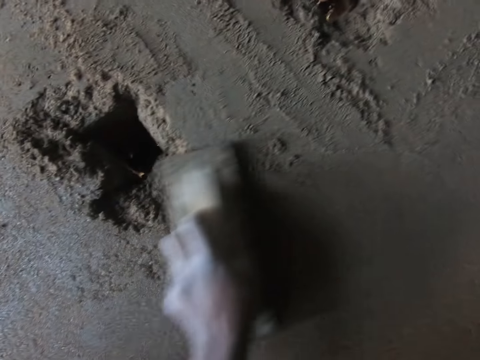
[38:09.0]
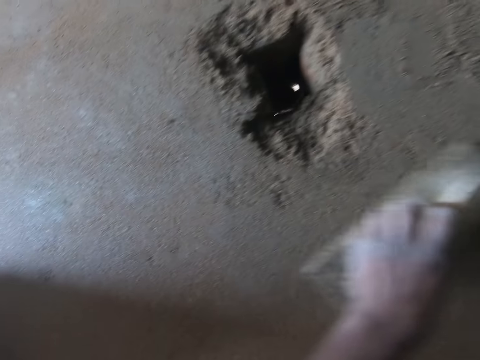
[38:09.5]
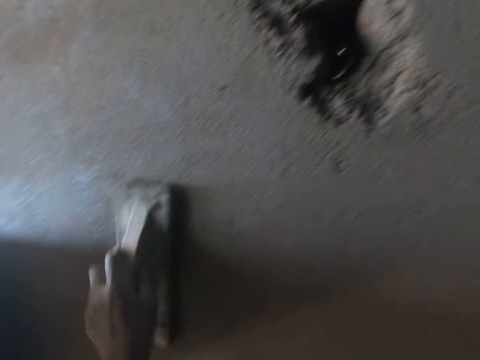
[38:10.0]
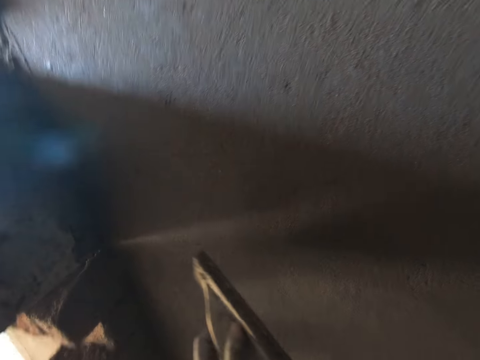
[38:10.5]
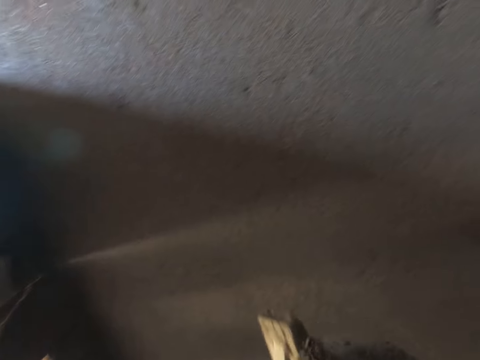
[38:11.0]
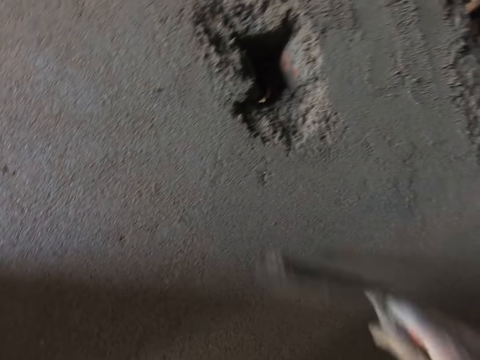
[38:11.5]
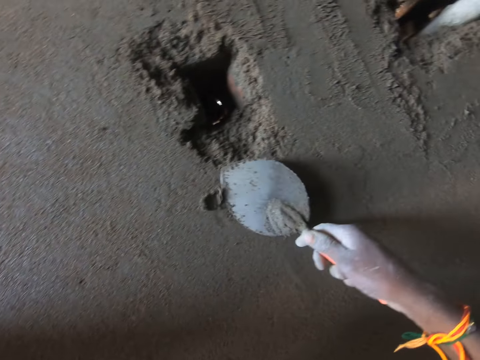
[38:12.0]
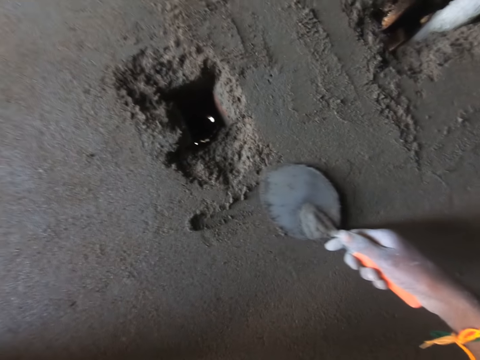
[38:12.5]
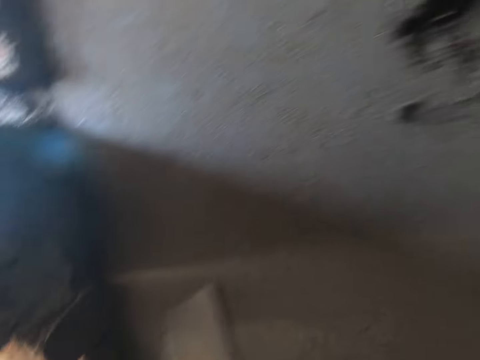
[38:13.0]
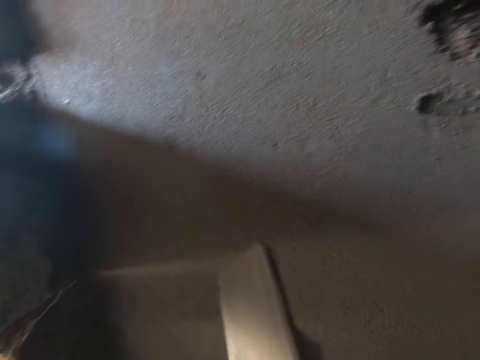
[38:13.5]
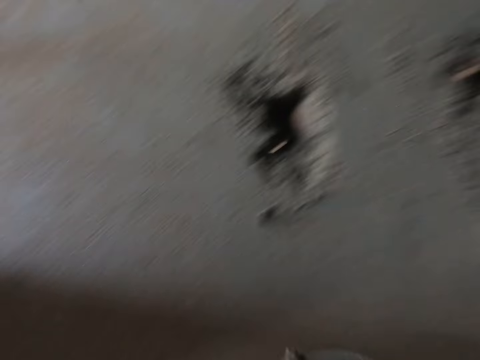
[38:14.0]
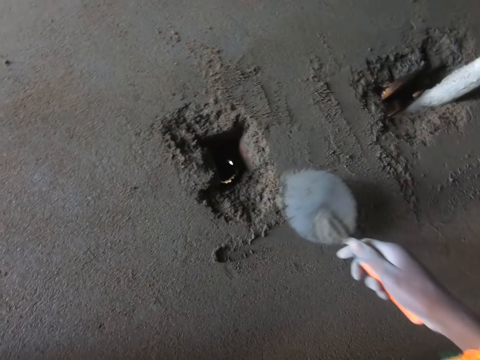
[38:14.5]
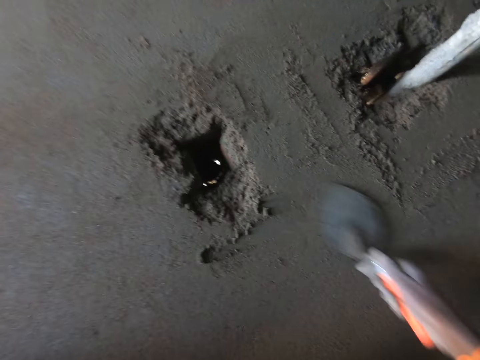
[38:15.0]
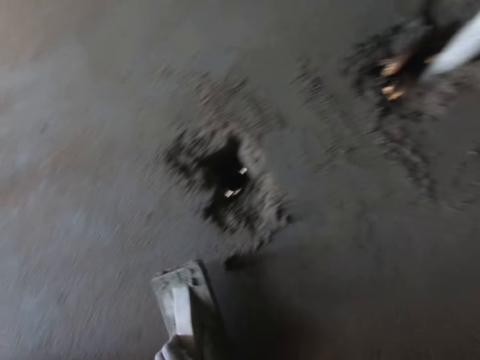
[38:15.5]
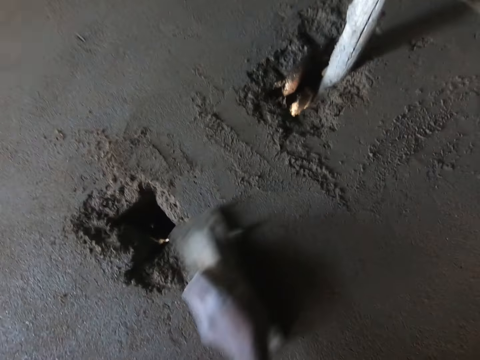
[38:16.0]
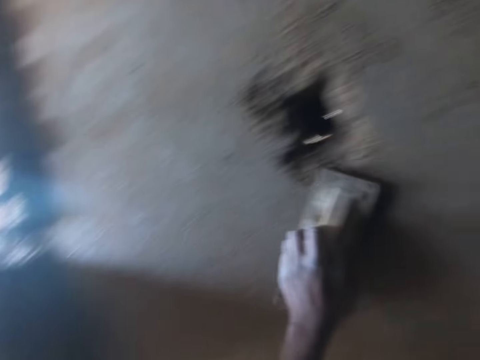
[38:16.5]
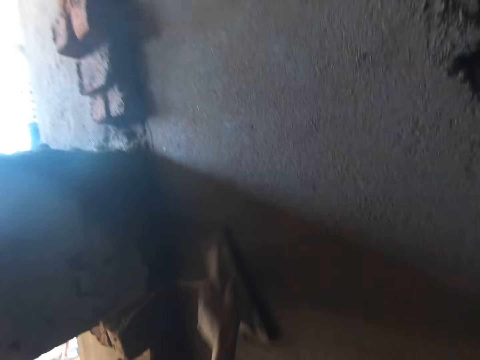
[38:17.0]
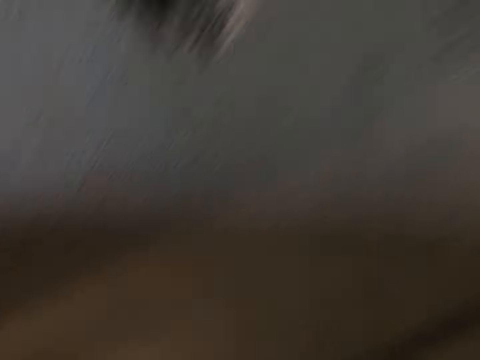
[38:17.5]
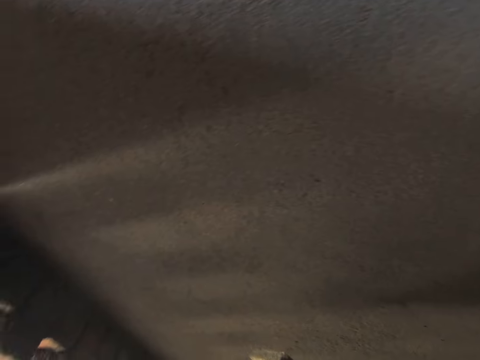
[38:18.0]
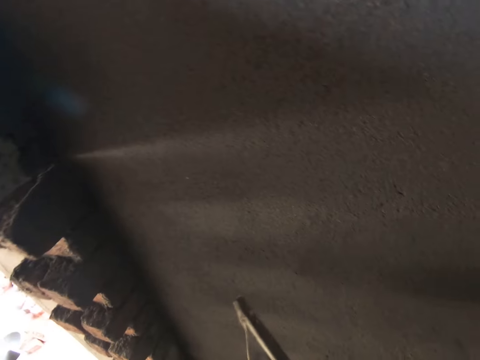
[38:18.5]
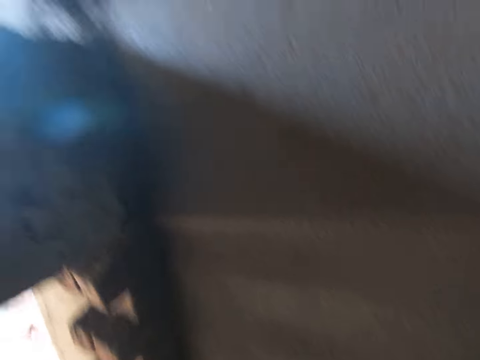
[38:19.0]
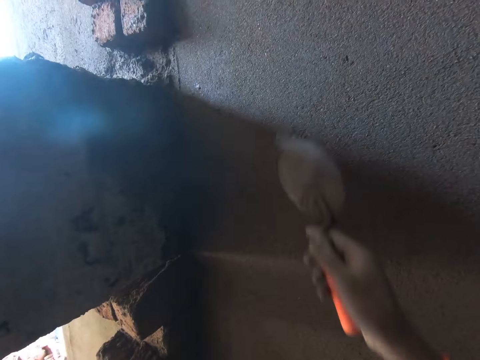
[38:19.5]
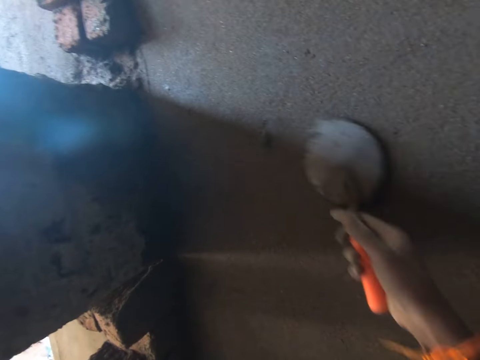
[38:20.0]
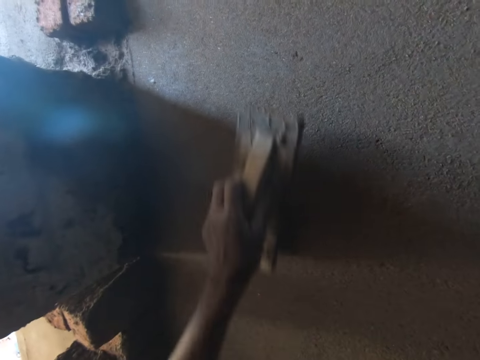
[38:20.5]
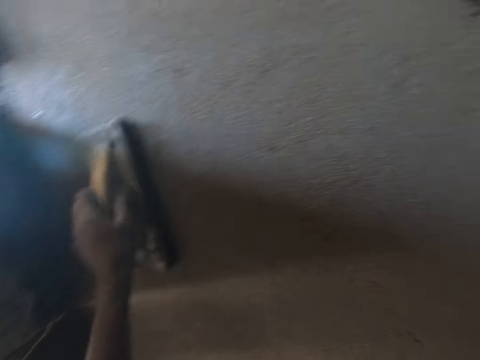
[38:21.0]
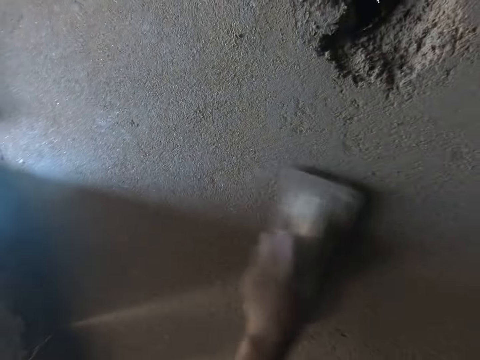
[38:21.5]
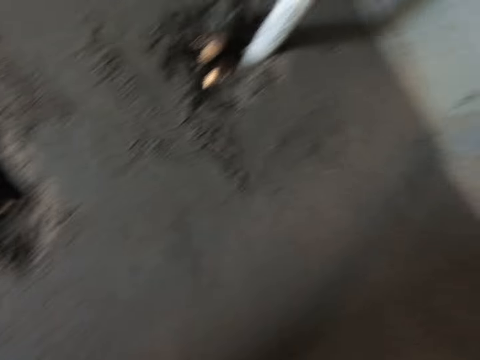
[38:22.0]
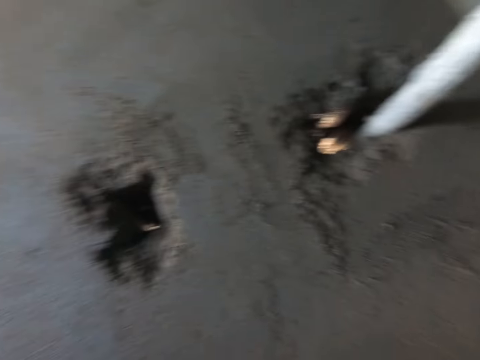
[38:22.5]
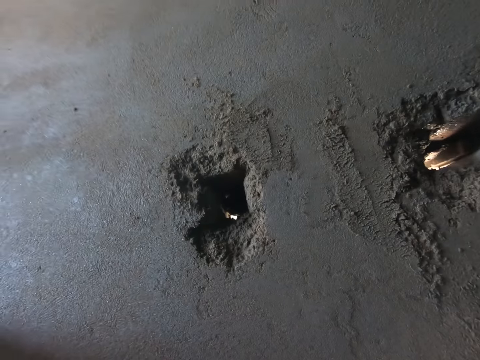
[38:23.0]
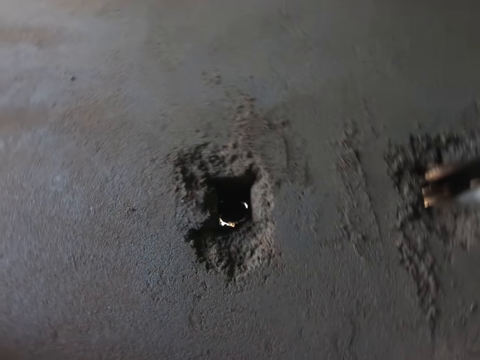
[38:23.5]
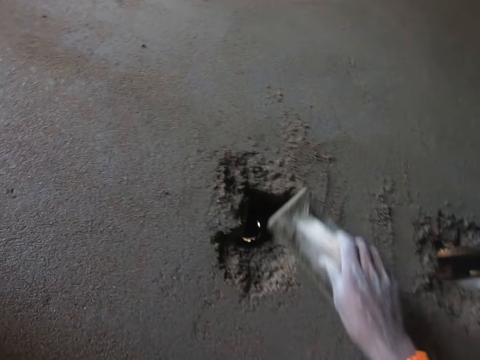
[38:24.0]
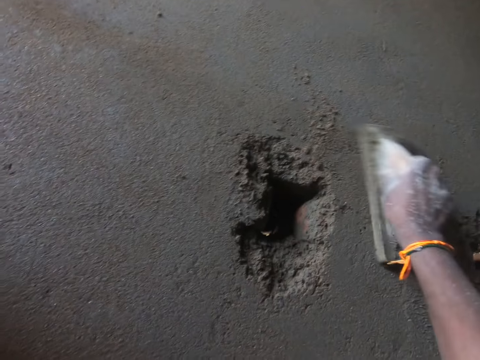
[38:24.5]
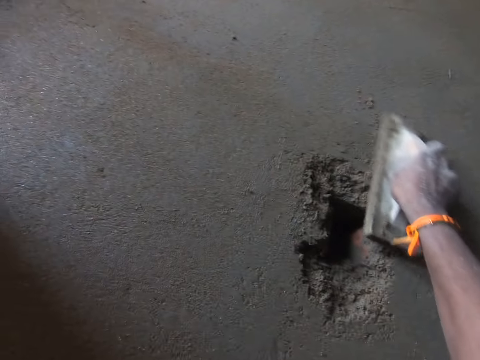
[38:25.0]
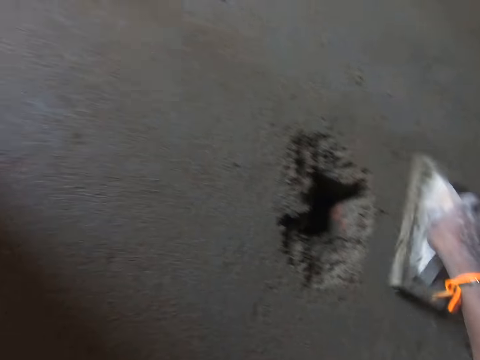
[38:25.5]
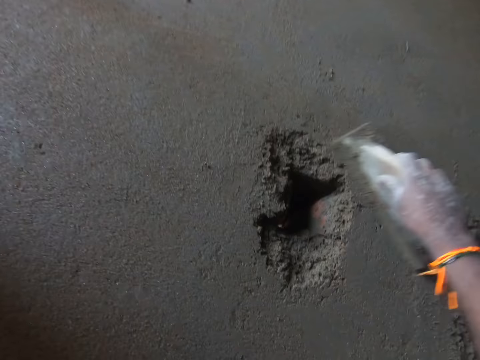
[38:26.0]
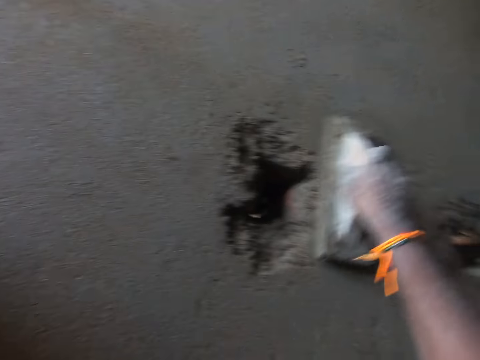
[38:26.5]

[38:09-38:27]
The camera wearer scoops mortar off the plastering trowel in his left hand with the brick trowel in his right hand. He rubs the mortar onto the wall with the brick trowel in his right hand. He scoops the mortar off the plastering trowel in his left hand with the brick trowel in his right hand. He rubs the mortar onto the wall with the brick trowel in his right hand. He smoothens the mortar onto the wall with the plastering trowel in his left hand. He scoops the mortar off the plastering trowel in his left hand with the brick trowel in his right hand. He rubs the mortar onto the wall with the brick trowel in his right hand. He smoothens the mortar onto the wall with the plastering trowel in his left hand. He smoothens the mortar onto the wall with the plastering trowel in his right hand.

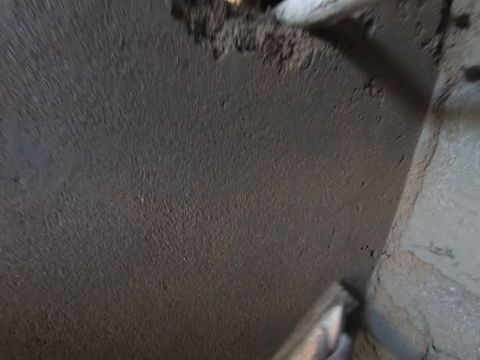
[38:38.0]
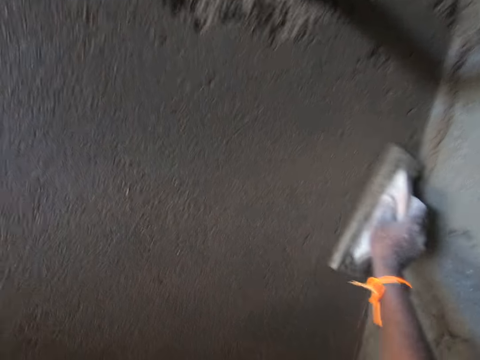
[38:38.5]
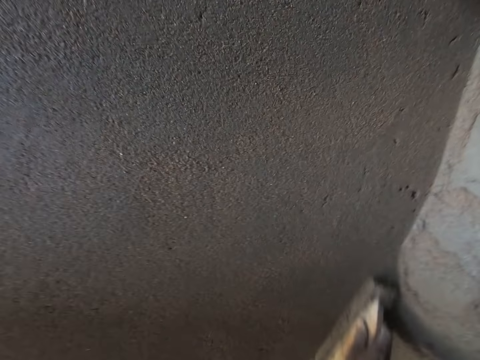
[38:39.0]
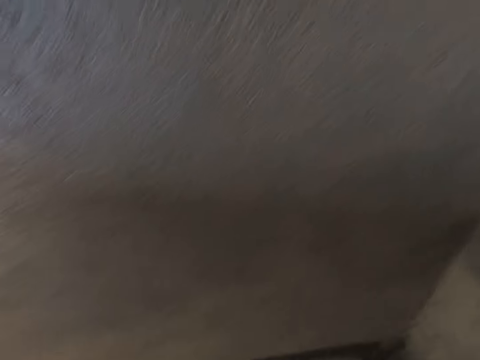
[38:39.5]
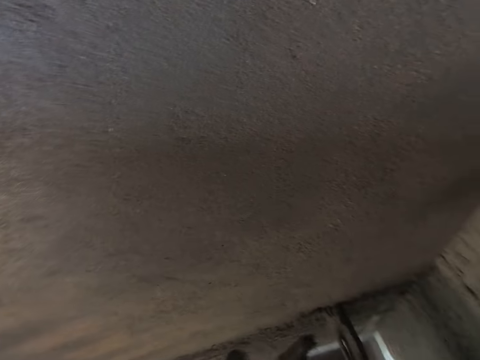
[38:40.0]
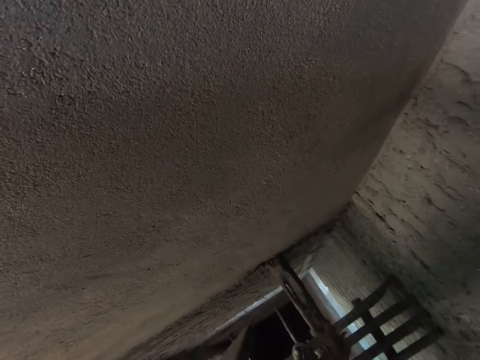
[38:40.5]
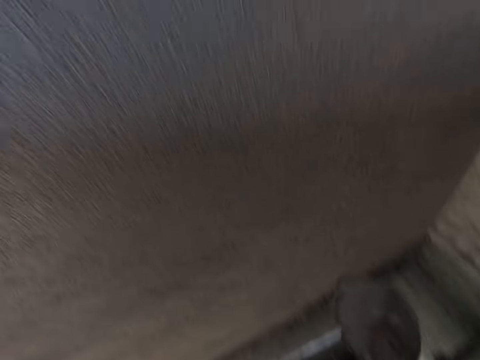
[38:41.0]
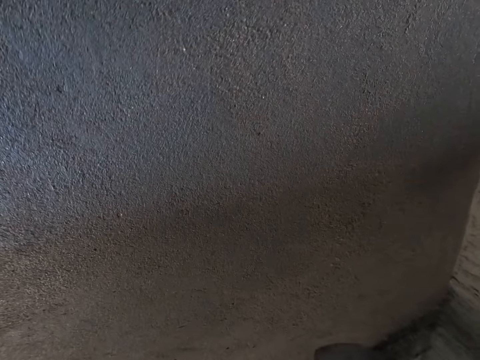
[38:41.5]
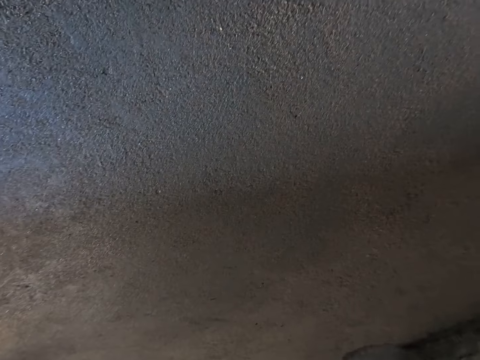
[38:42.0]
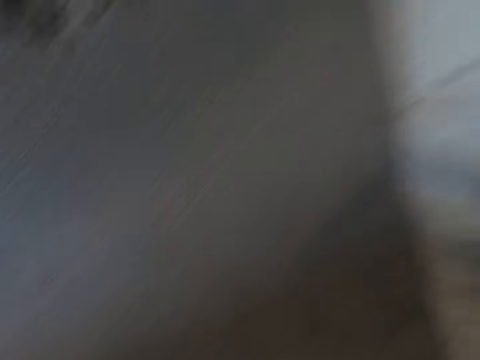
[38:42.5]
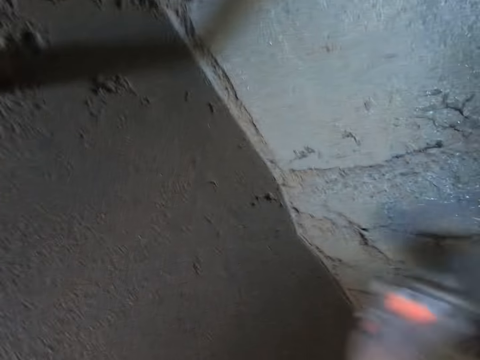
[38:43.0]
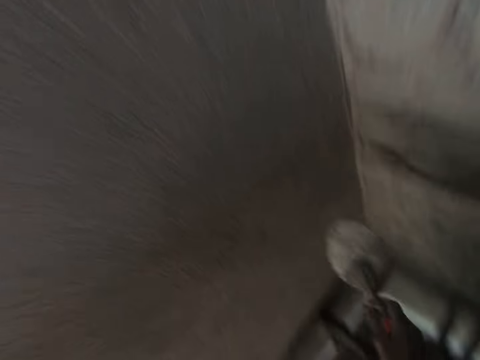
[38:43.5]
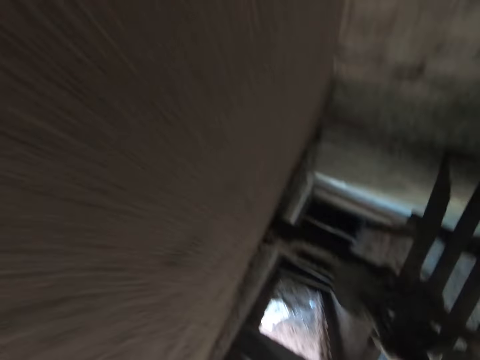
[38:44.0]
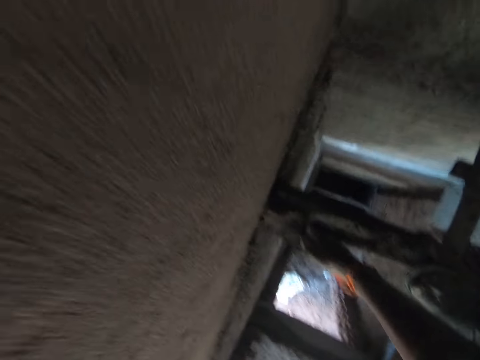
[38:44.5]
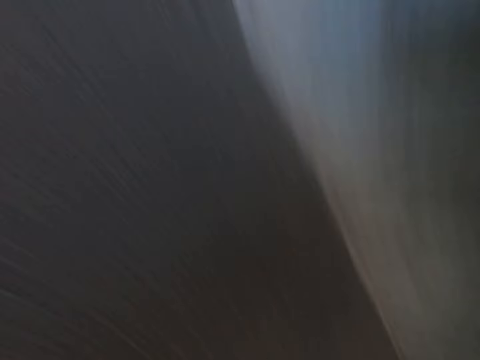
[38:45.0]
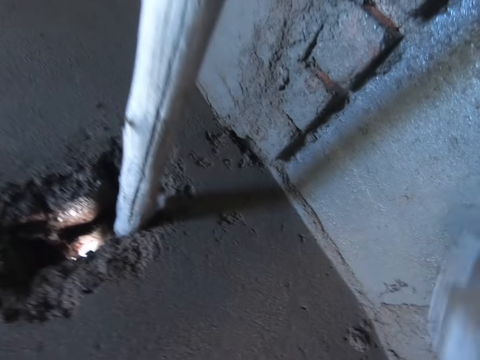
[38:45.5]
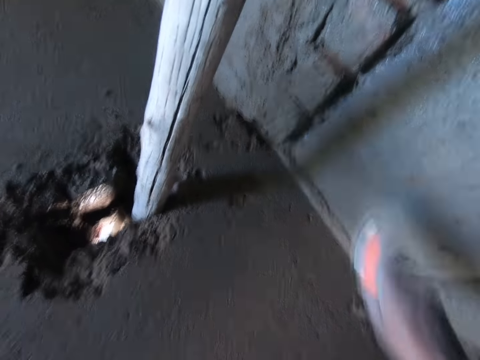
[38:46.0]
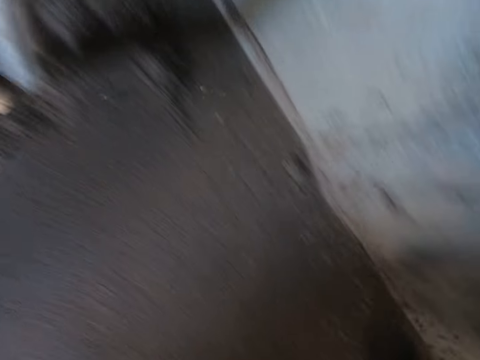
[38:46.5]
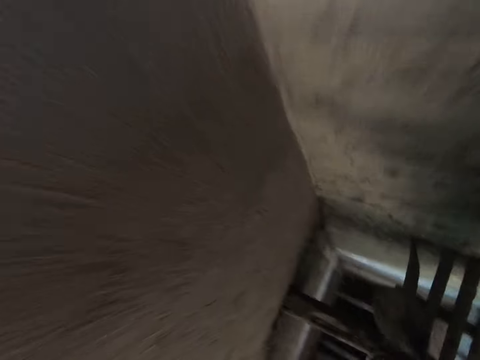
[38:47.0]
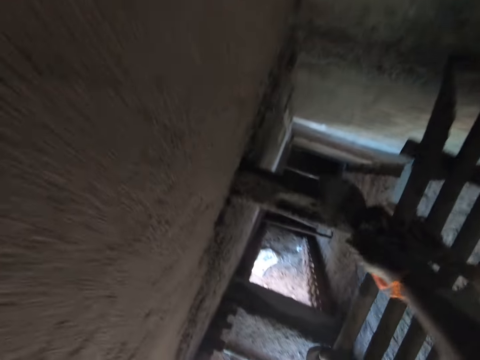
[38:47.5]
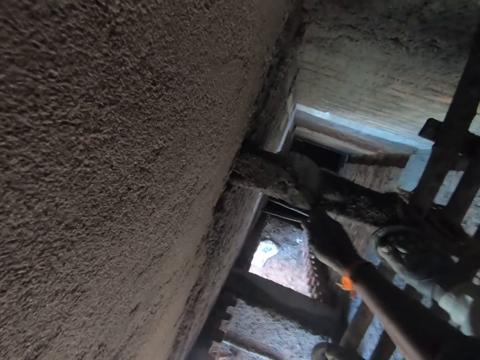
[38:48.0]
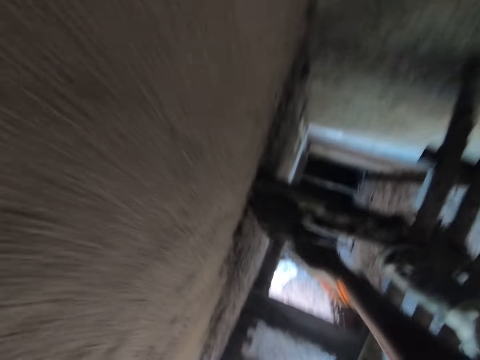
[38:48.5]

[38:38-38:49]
The camera wearer passes the brick trowel from his left hand to his right hand. He scoops the mortar onto the wall with the brick trowel in his right hand. He scoops some mortar from the bamboo seat on the wall with the brick trowel in his right hand. He scoops the mortar onto the wall with the brick trowel in his right hand. He scoops some mortar from the bamboo seat on the wall with the brick trowel in his right hand.
